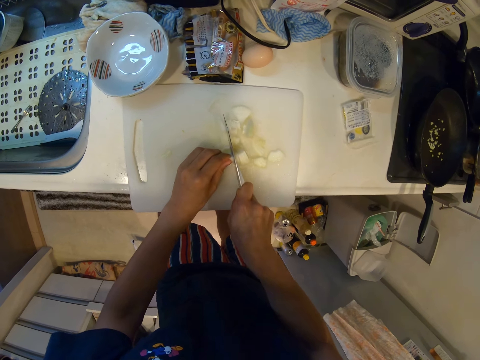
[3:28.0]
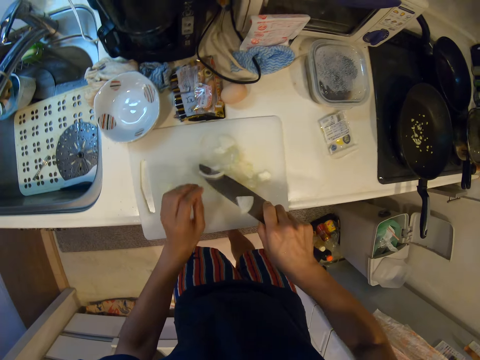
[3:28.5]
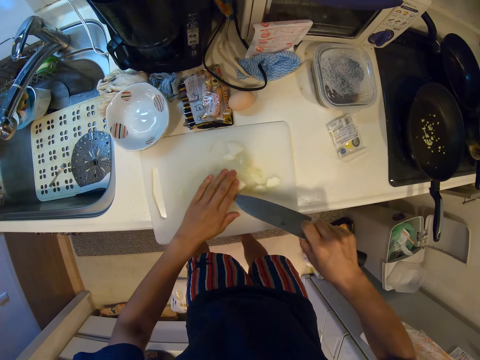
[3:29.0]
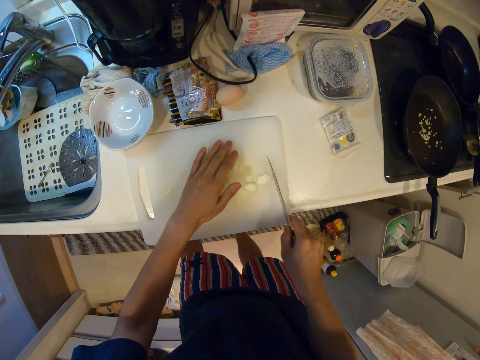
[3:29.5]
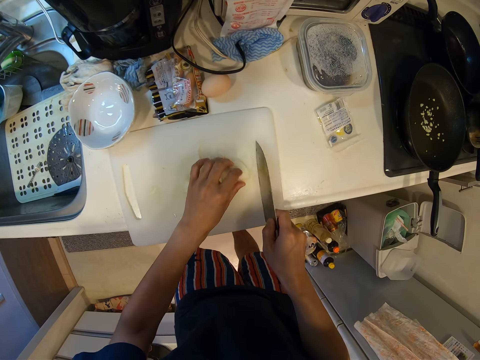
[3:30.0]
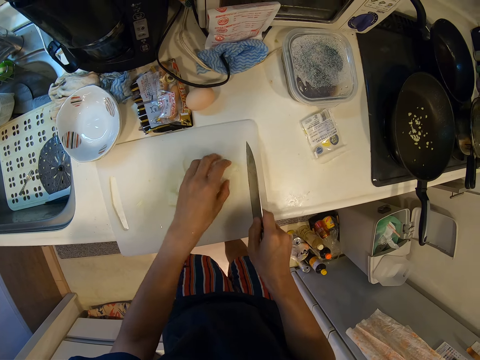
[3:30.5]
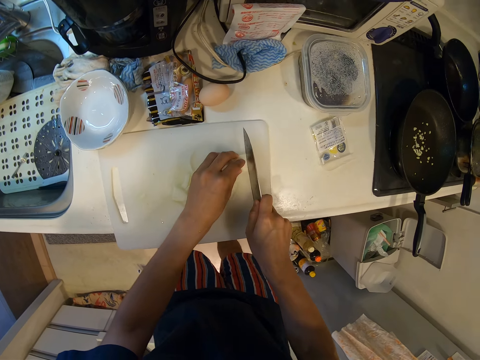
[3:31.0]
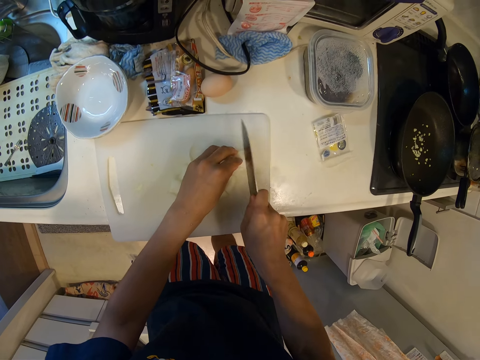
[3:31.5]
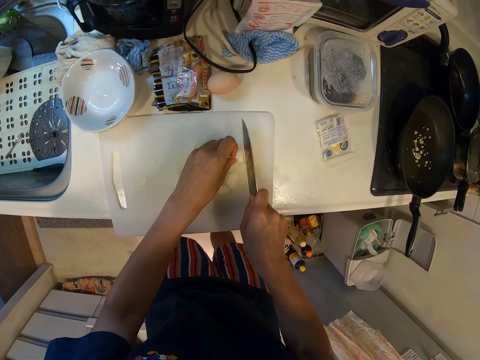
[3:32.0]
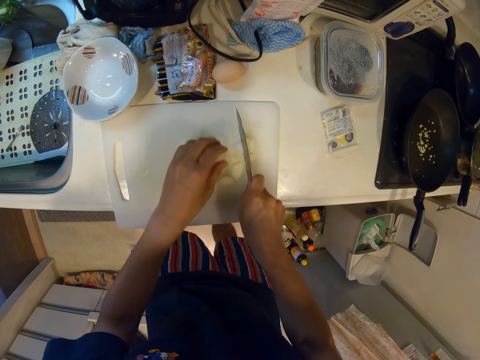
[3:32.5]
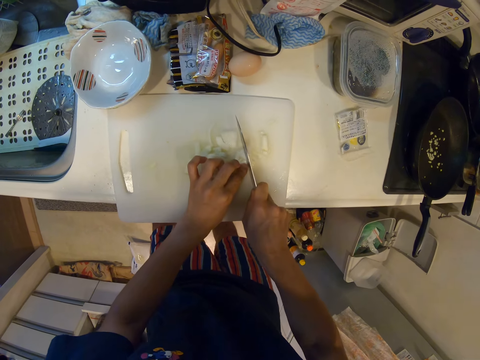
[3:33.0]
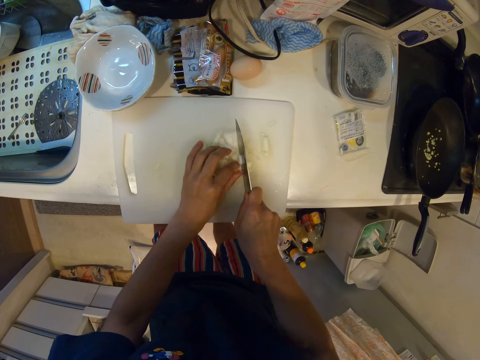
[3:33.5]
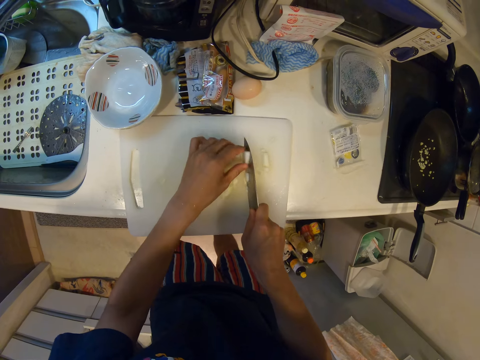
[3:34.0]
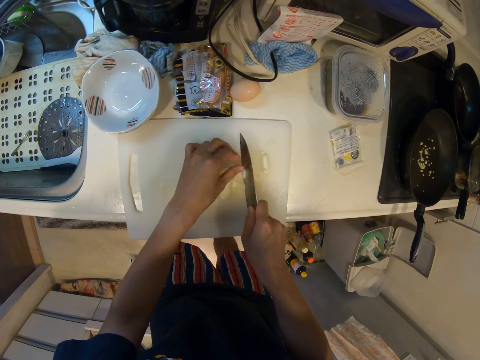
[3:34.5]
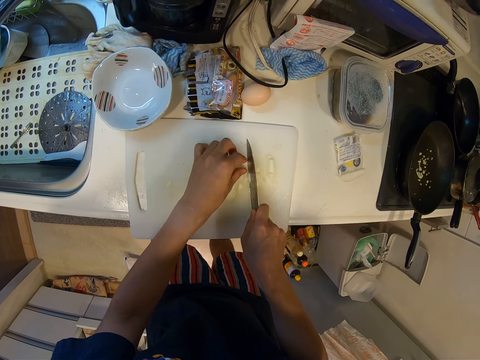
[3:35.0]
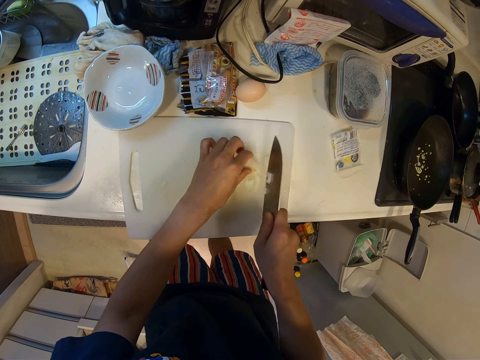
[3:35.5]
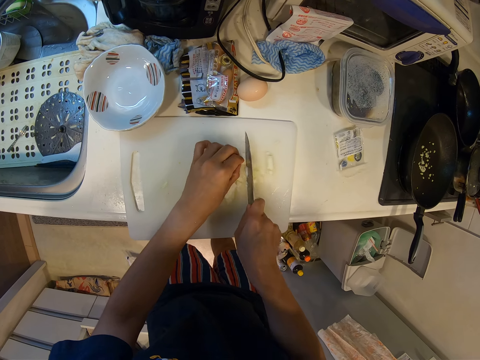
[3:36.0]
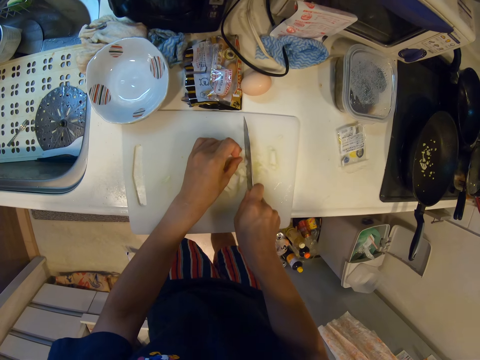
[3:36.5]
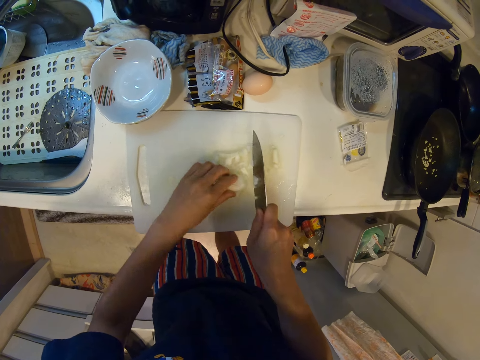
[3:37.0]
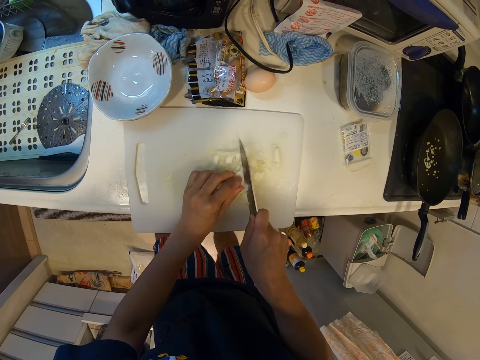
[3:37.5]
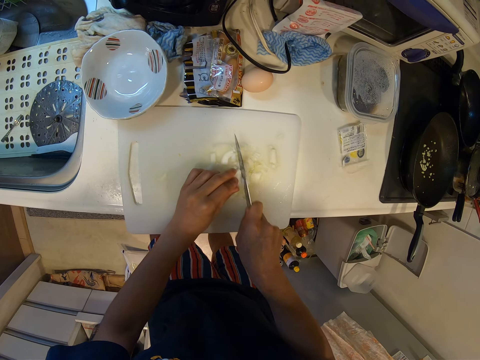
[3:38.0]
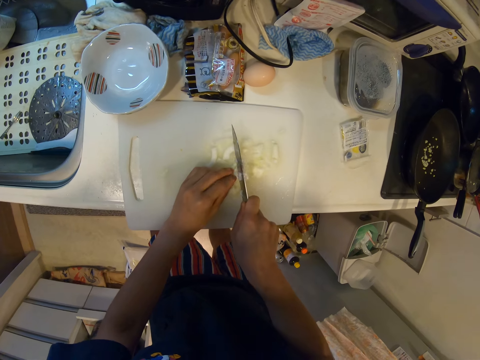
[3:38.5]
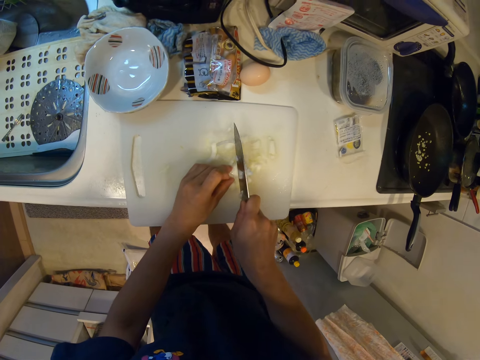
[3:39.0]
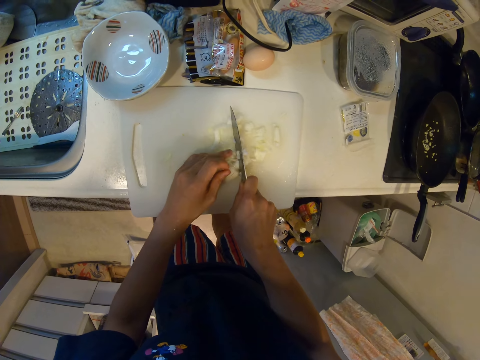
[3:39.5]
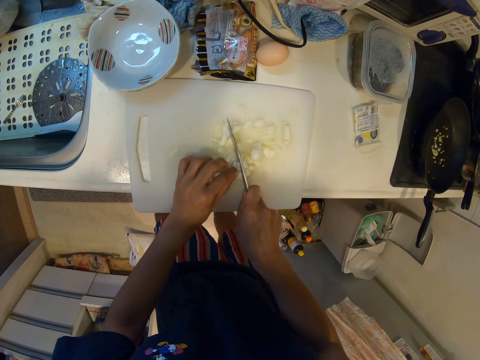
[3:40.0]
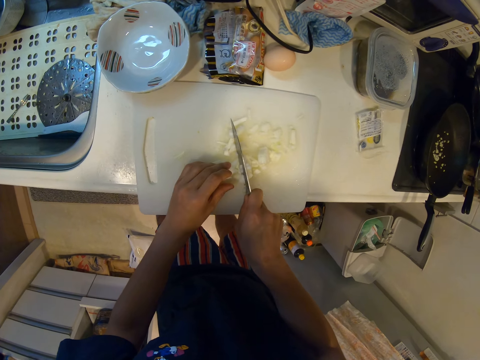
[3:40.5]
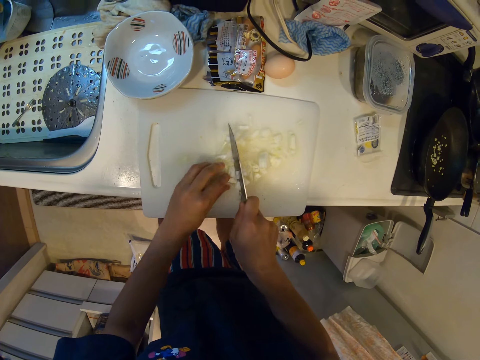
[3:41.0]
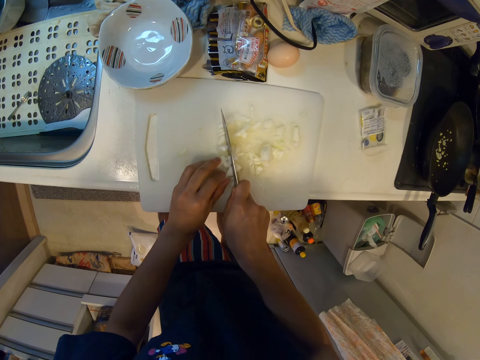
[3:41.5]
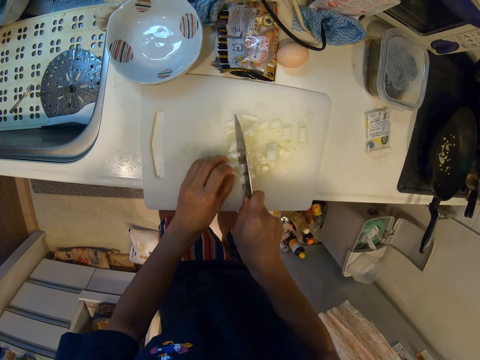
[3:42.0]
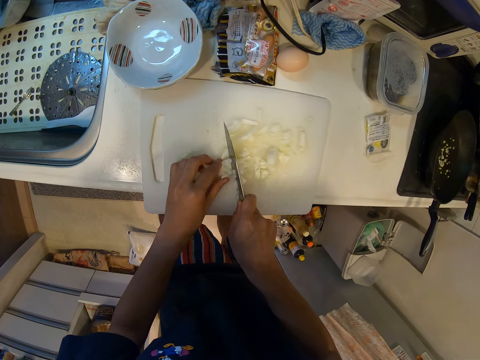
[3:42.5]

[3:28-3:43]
The camera wearer removes the onion from the knife. They put the pieces of onion together. They cut the onion into small pieces.

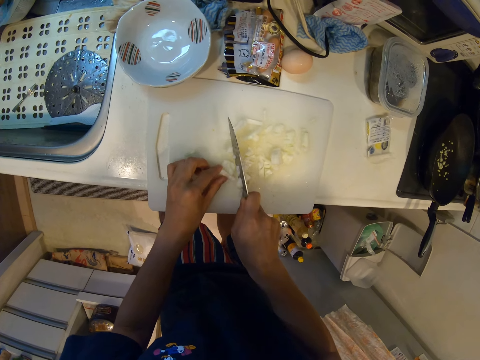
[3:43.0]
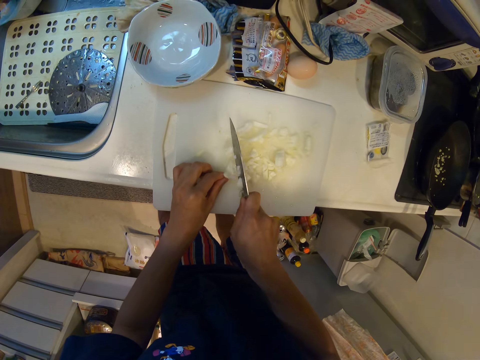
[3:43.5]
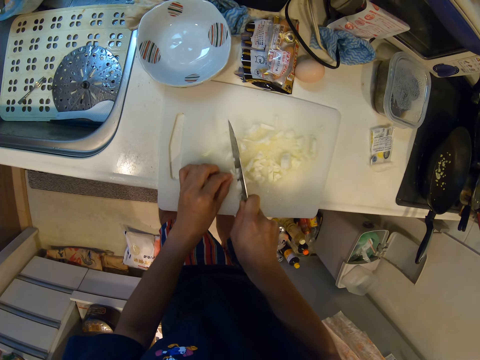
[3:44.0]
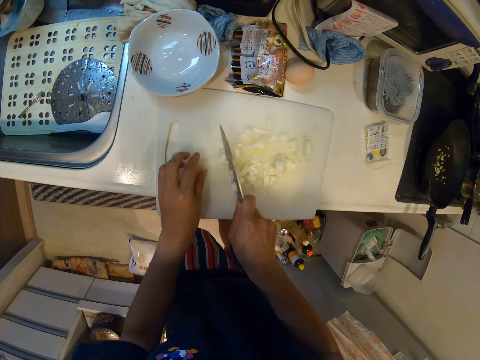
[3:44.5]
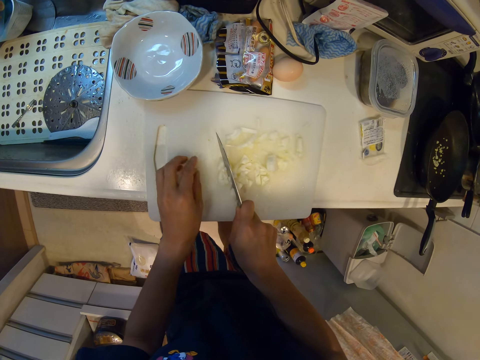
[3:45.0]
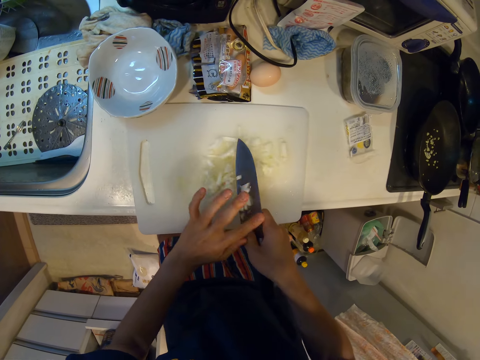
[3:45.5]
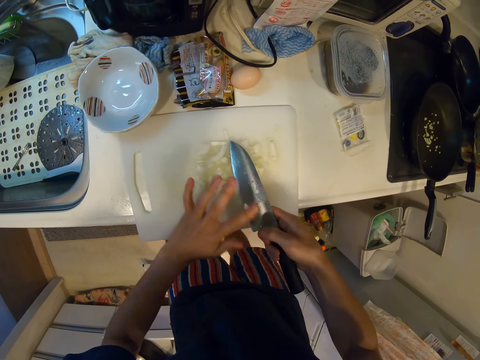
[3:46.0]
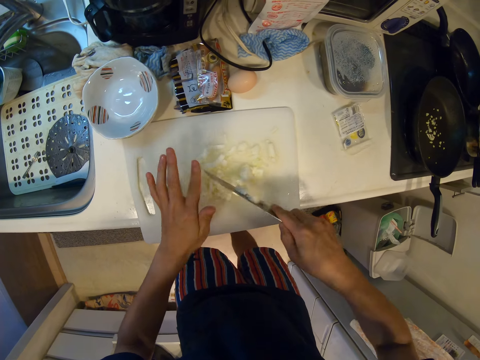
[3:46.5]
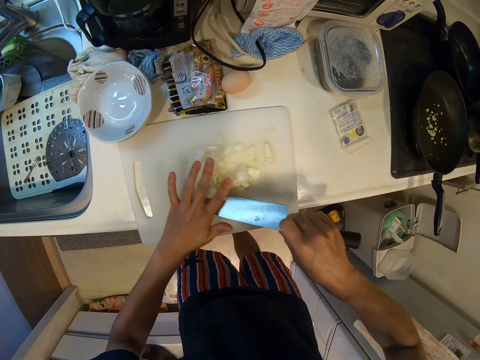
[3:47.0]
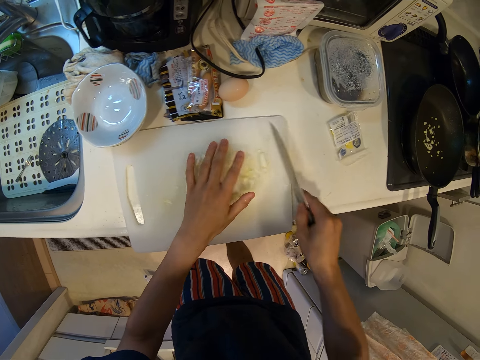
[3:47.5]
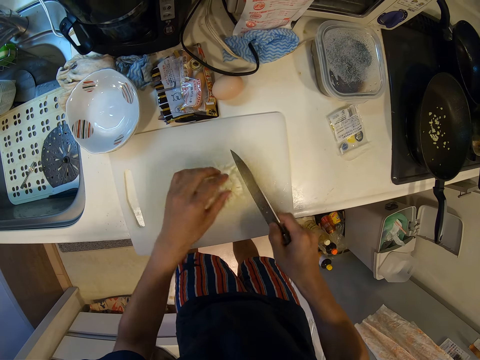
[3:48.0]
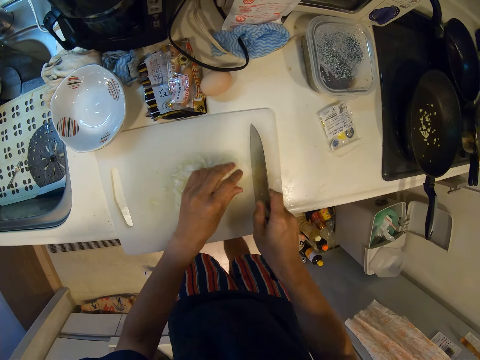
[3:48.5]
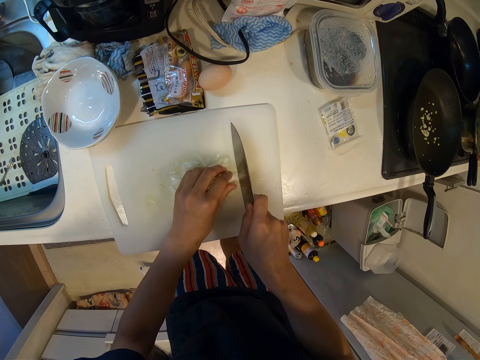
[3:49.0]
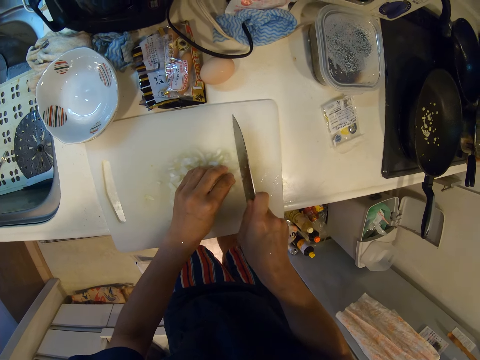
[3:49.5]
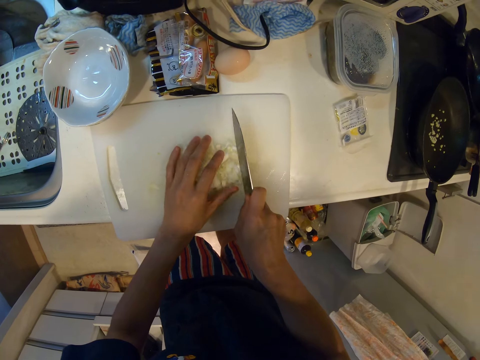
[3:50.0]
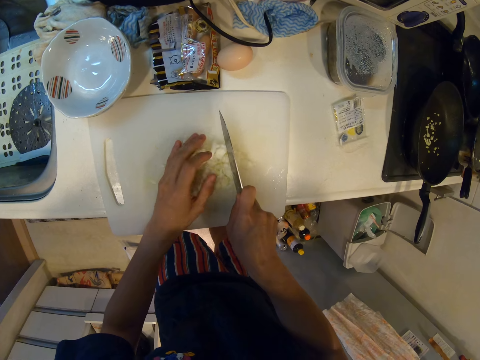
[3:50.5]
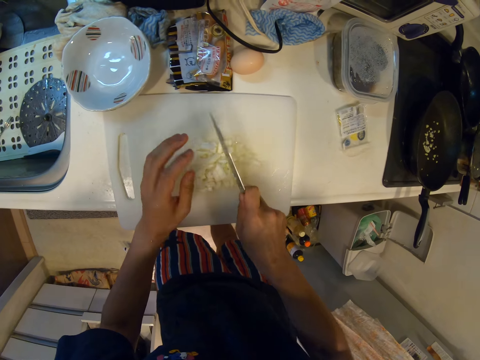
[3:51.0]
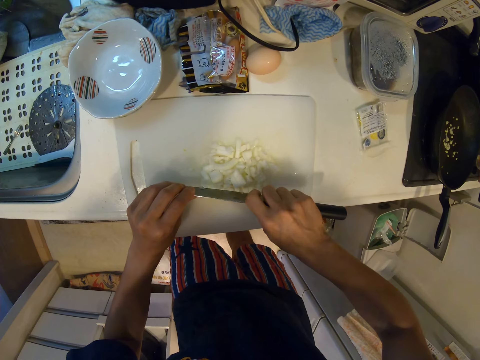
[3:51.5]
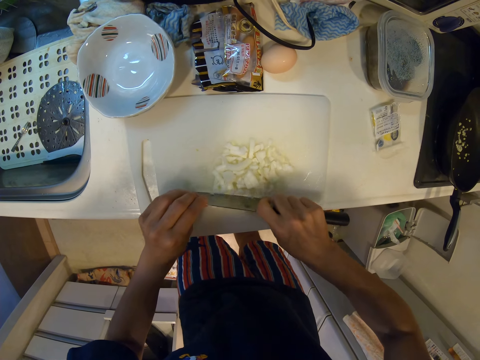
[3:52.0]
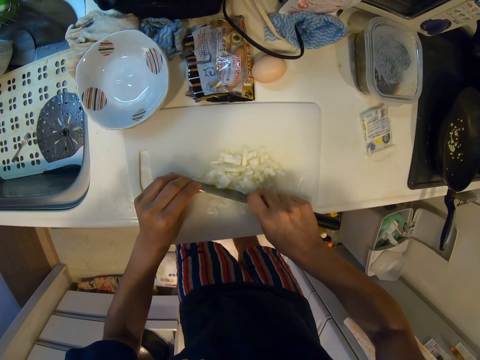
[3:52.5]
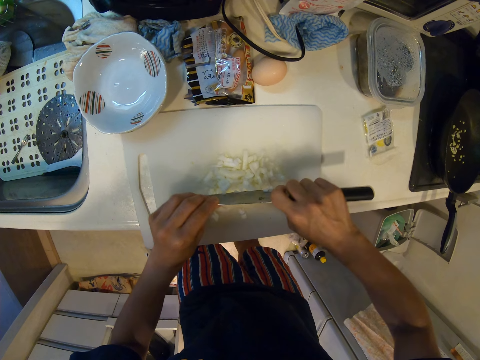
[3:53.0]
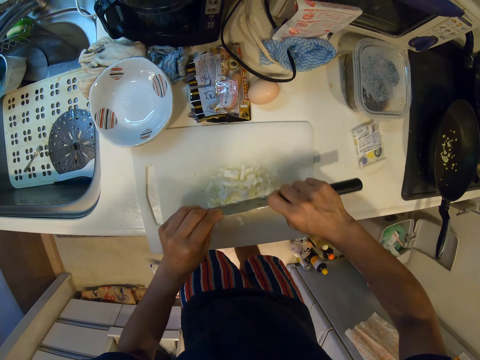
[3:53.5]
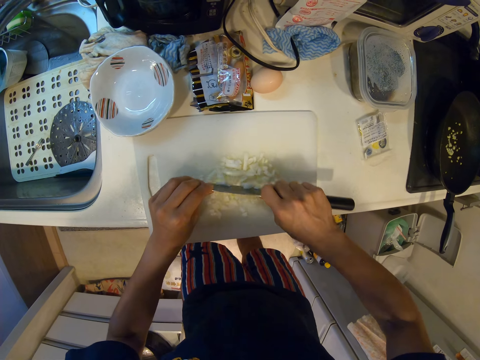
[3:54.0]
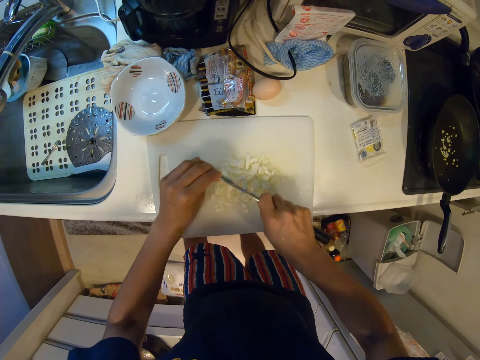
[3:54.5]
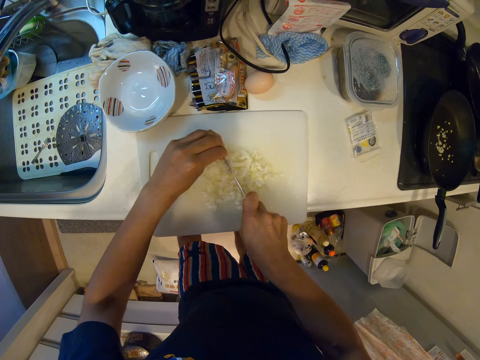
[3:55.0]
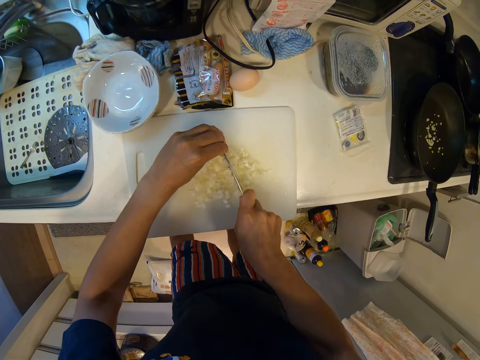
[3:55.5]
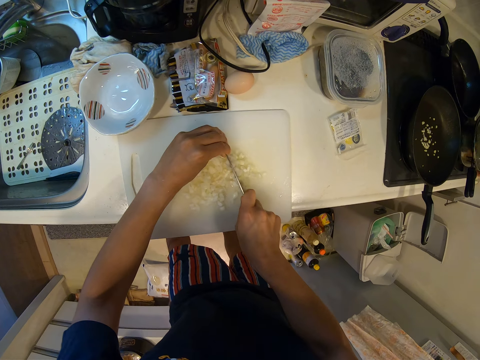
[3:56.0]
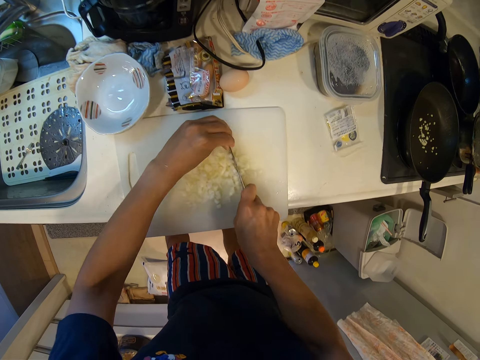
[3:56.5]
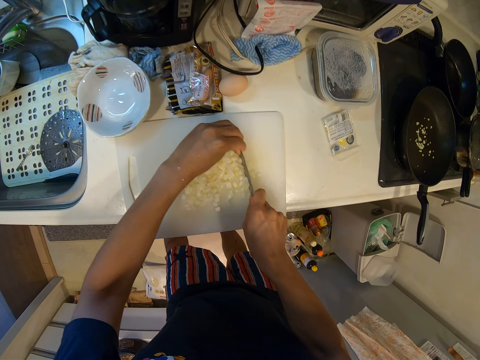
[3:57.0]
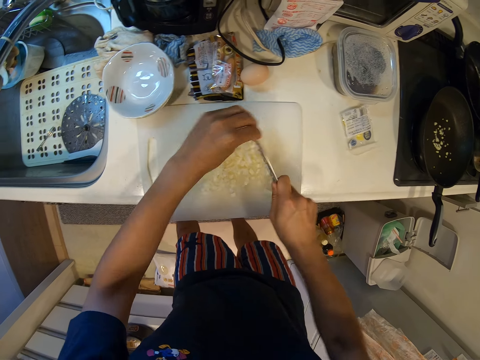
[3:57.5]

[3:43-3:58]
The camera wearer removes the onion from the knife. They put the pieces of onion together. They cut the onion into small pieces.
